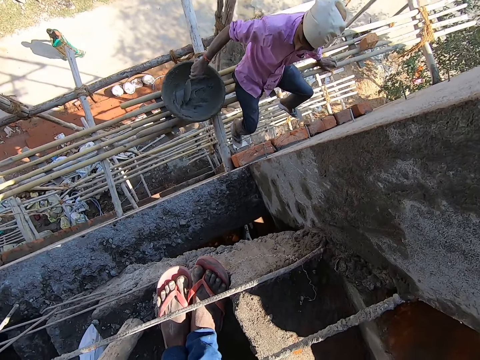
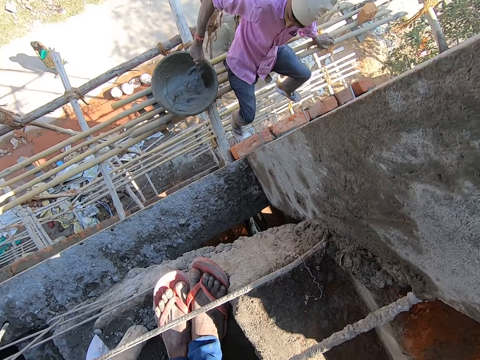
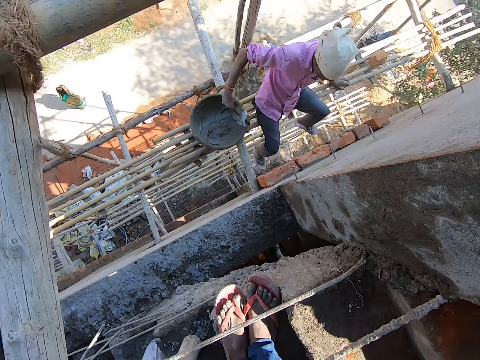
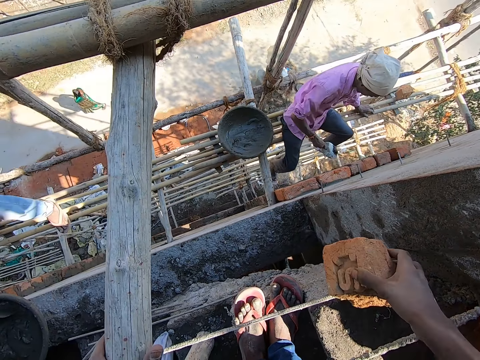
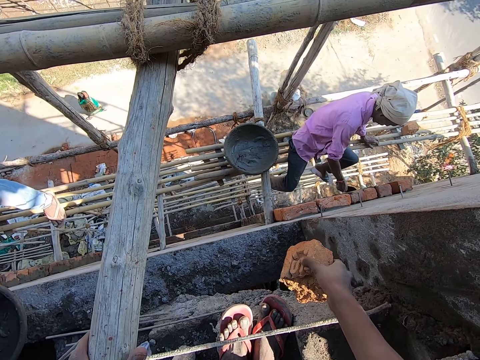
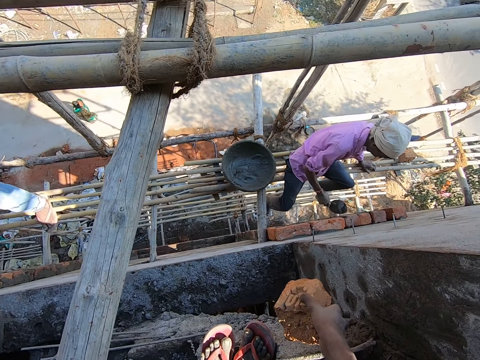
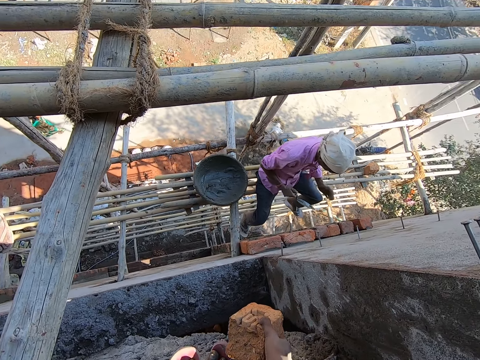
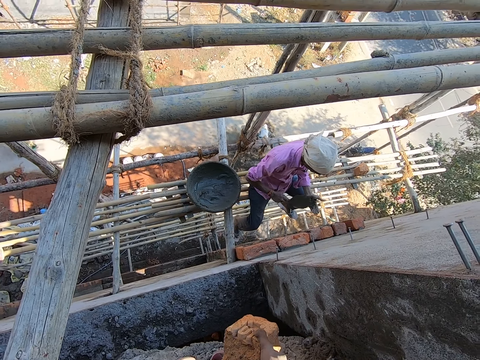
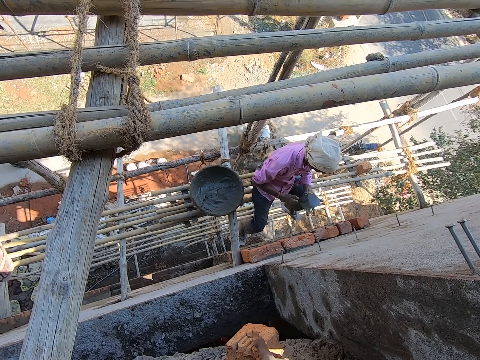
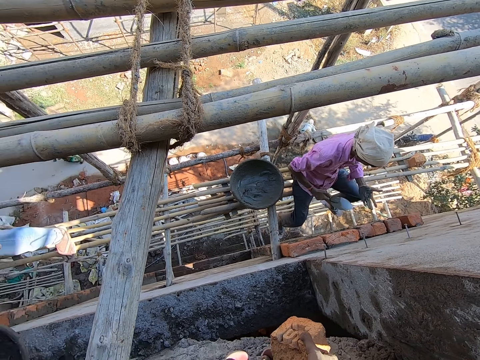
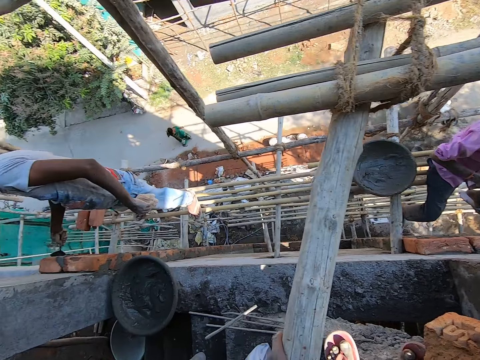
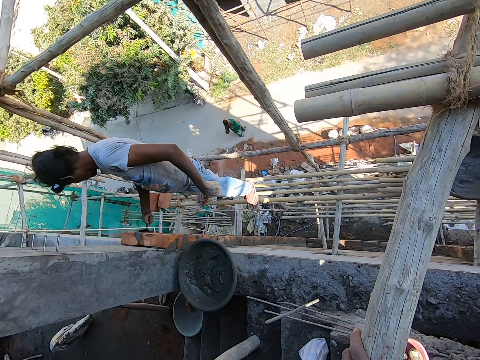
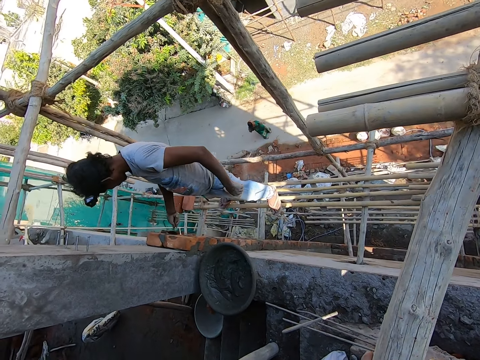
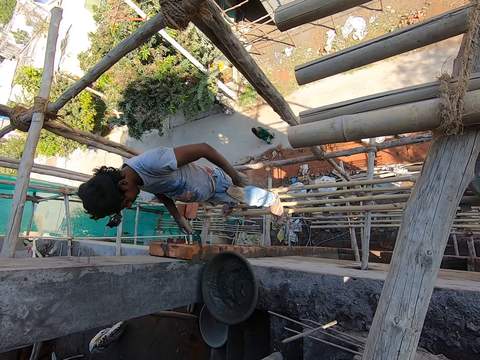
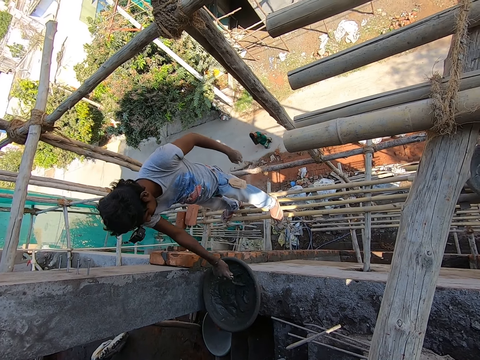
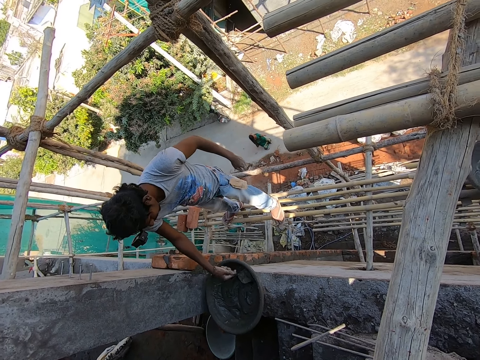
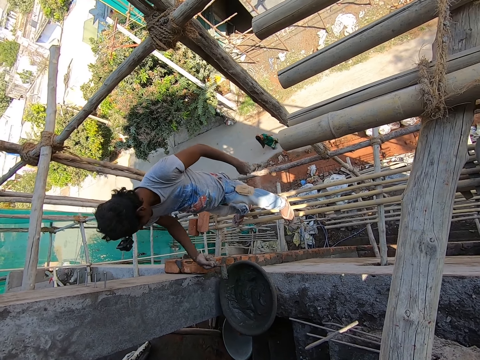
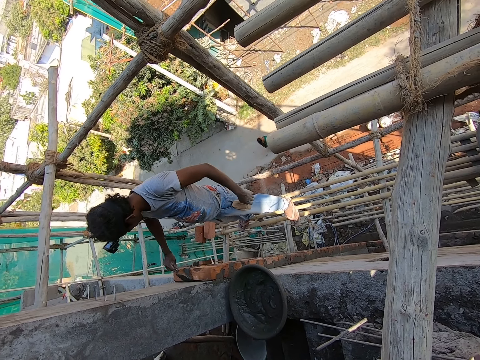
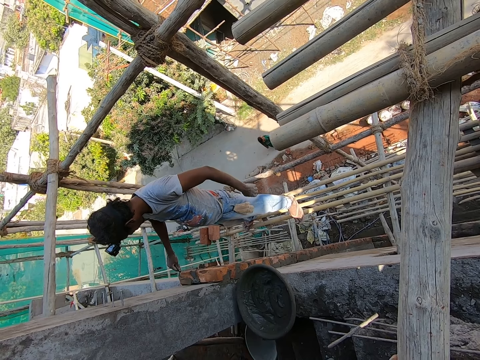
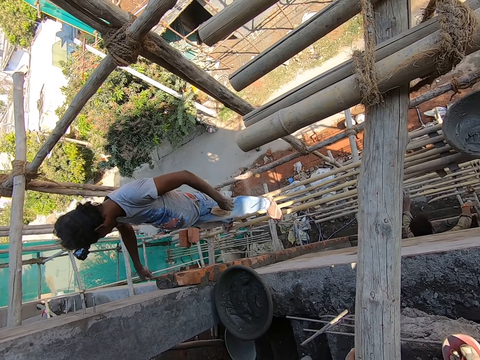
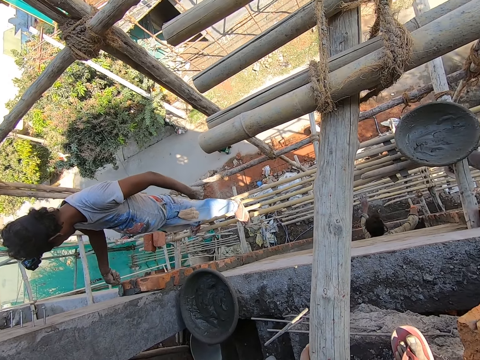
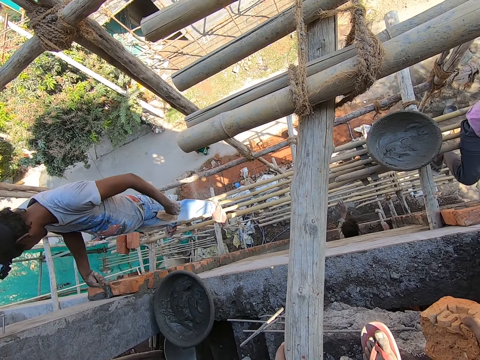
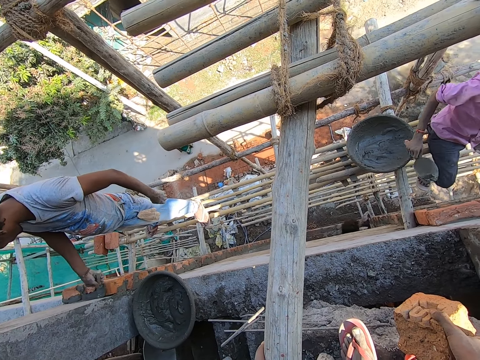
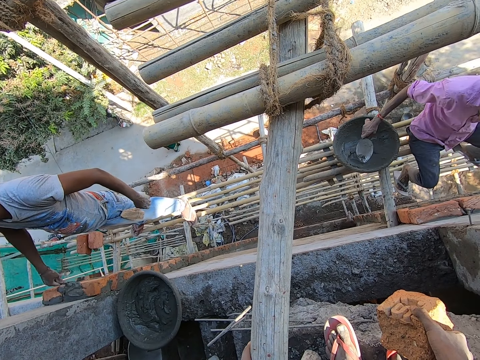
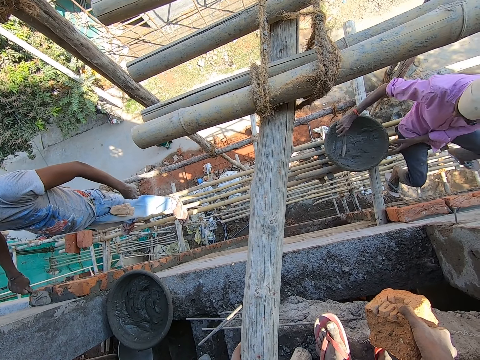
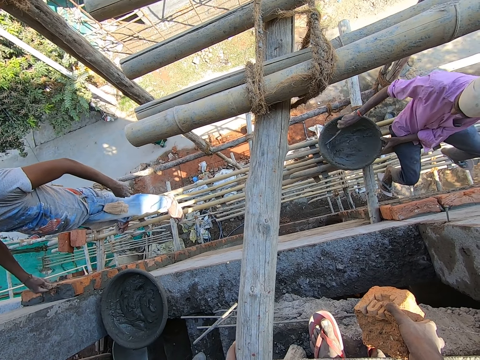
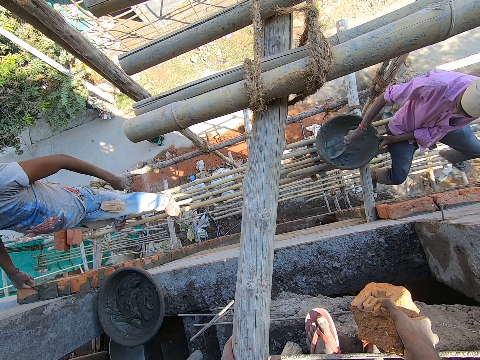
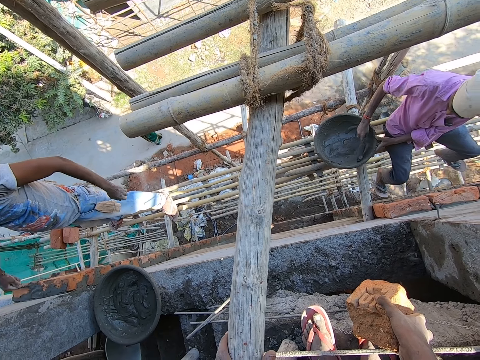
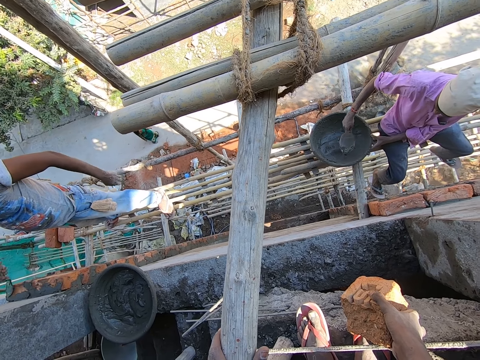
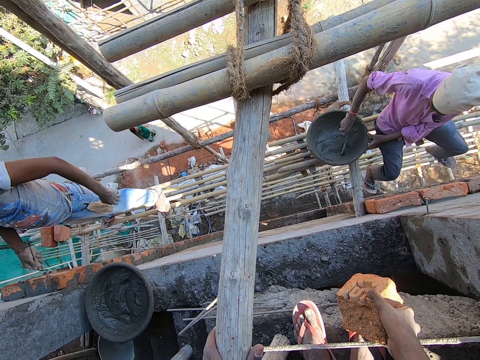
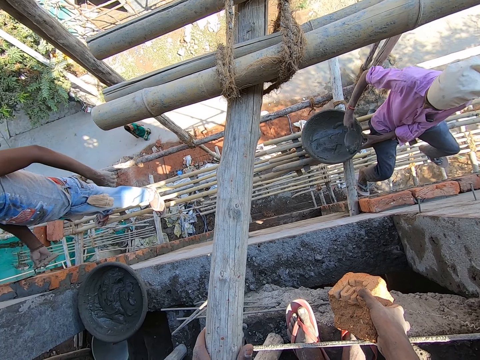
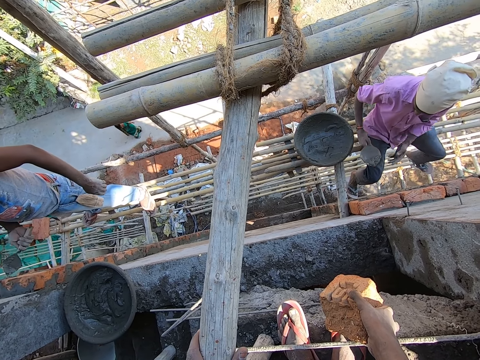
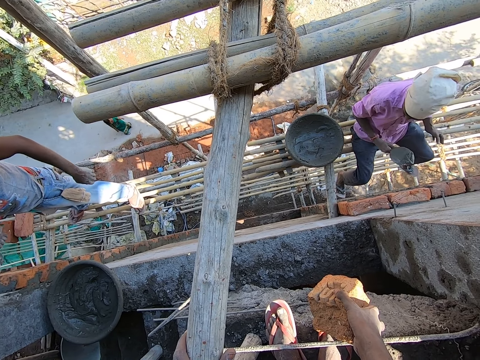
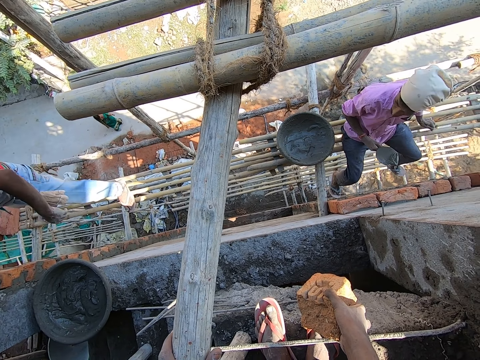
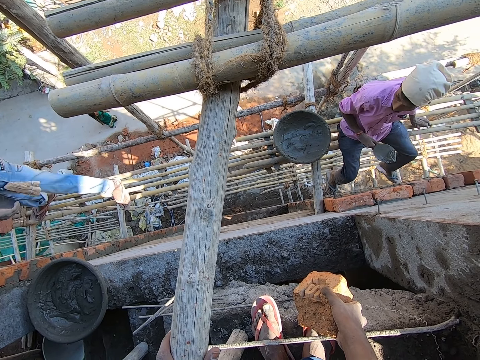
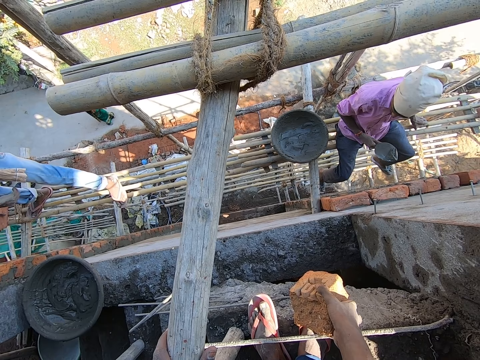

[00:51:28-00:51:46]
The man packs cement from the head pan with the hand towel in his right hand and plasters the bricks with the cement on the hand towel in his right hand. The man dabs his left hand with the hand towel in his right hand. Another man plasters the bricks with the hand towel in his right hand. The other man builds a fence with bricks. The first man packs cement from the head pan with the hand towel in his right hand. The other man plasters the bricks with the hand towel in his right hand. The first man scrapes the head pan with the hand towel in his right hand. The first man takes the cement spoon from the basin.

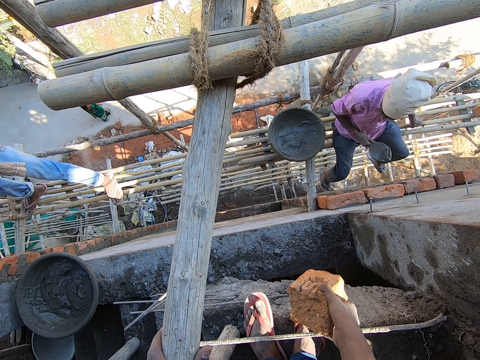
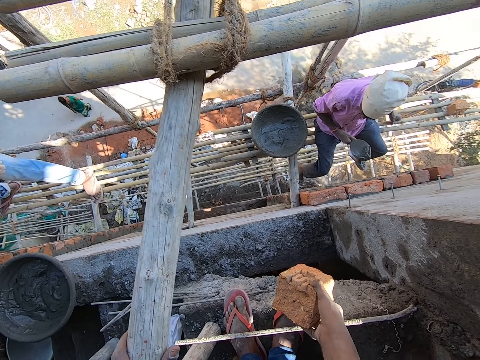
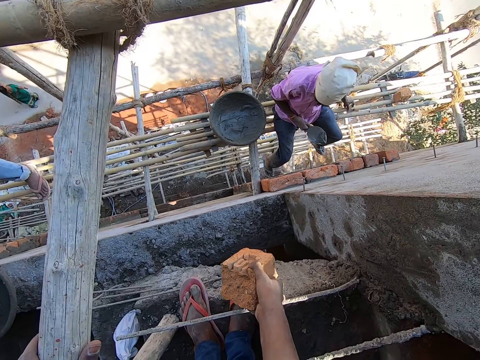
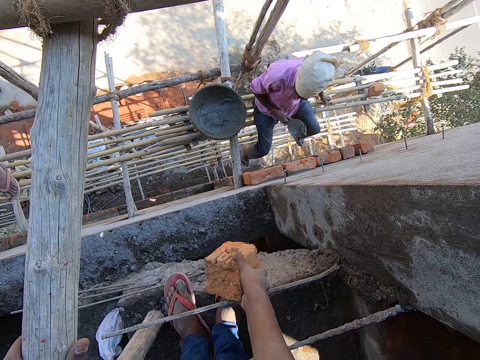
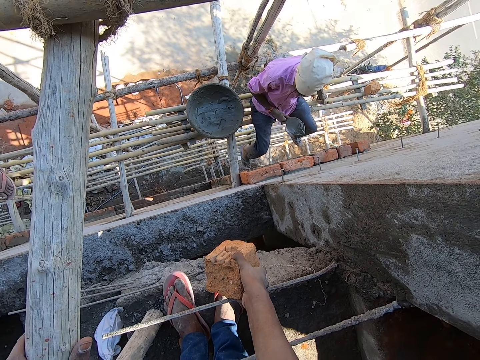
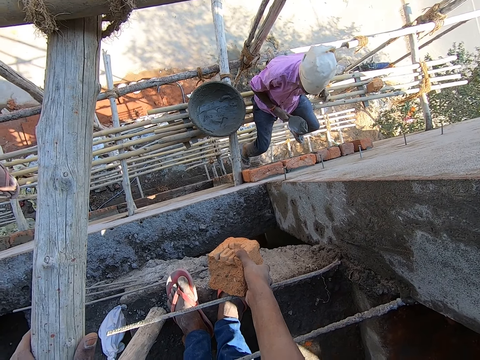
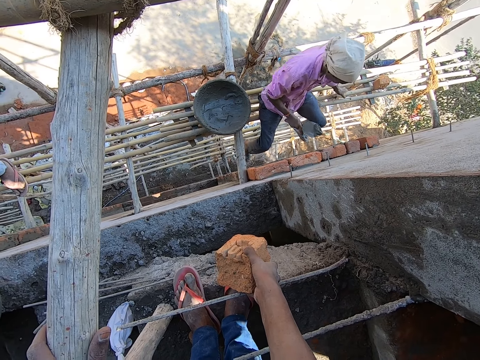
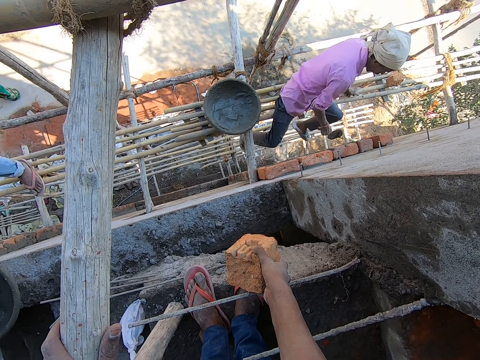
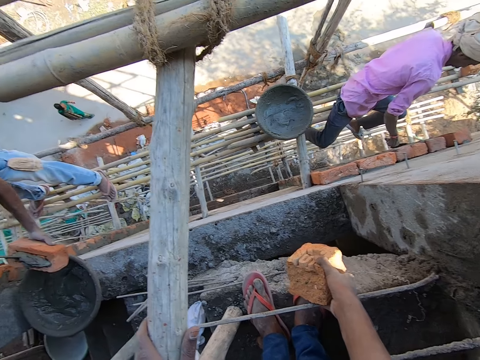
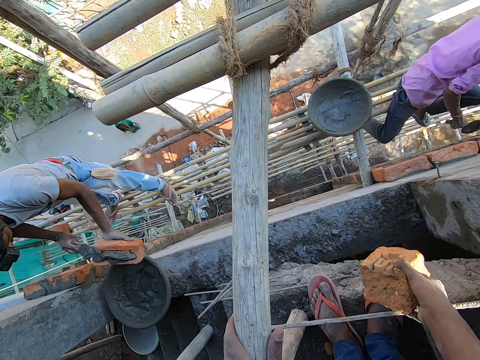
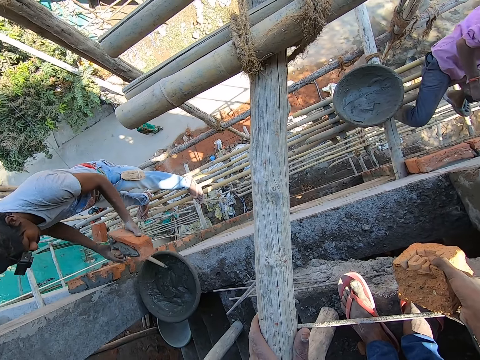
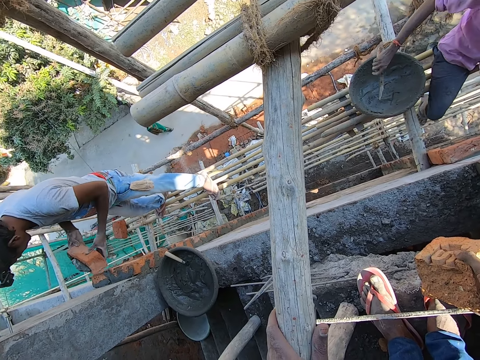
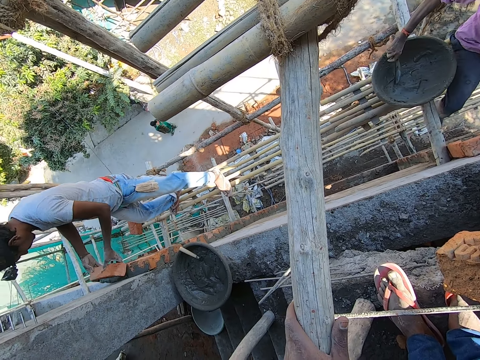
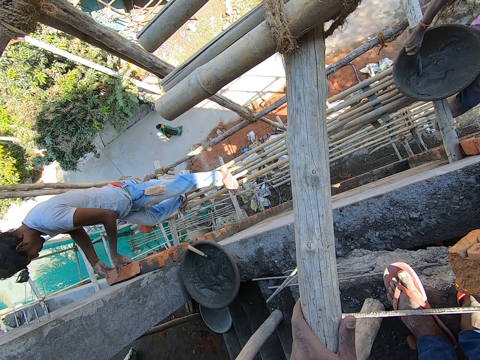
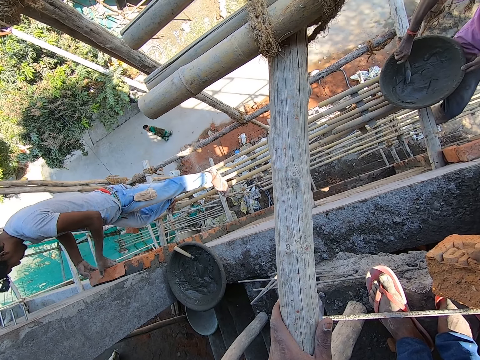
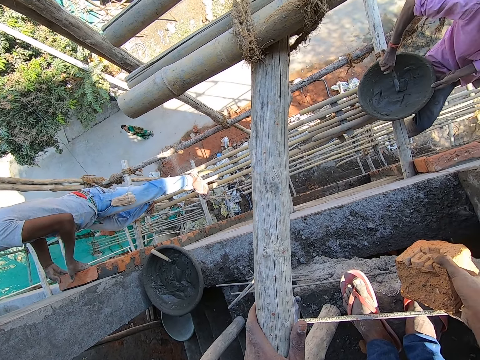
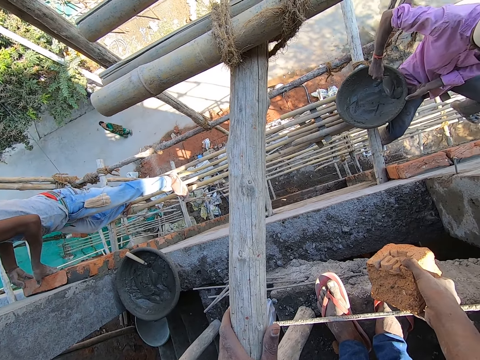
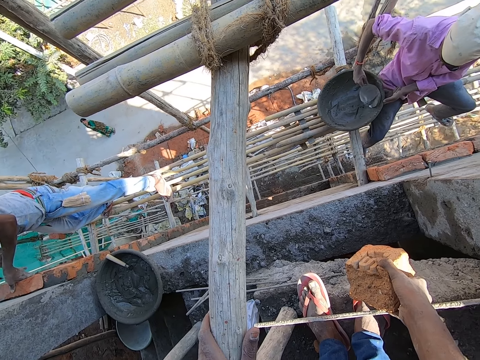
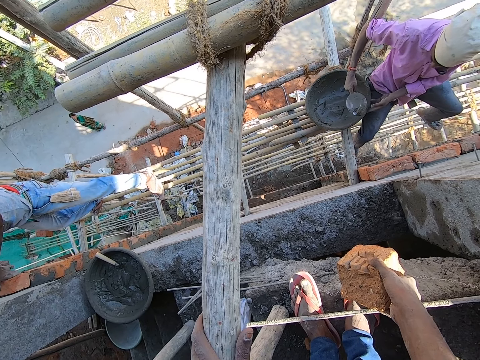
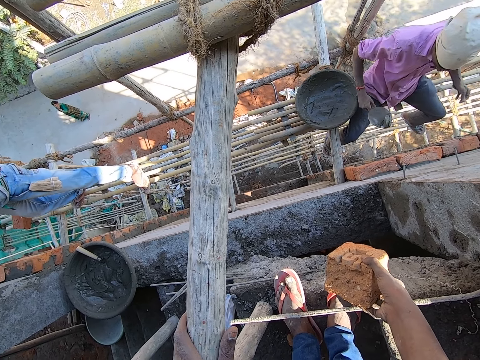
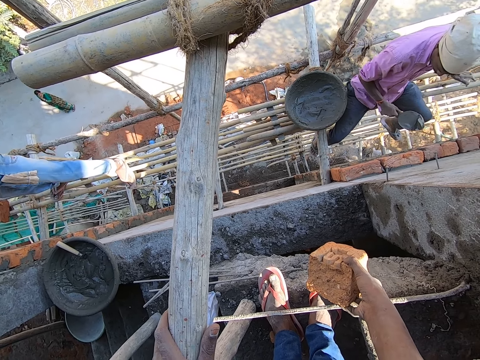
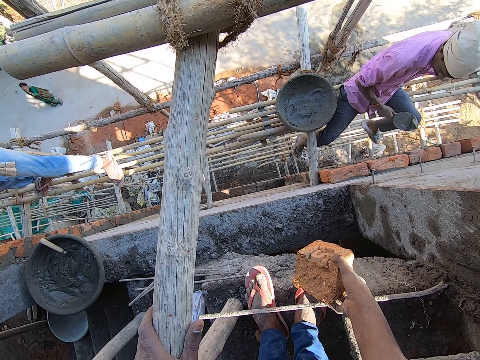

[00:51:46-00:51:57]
The man plasters the bricks with the cement on the hand towel in his right hand. Another man pours cement on the hand towel in his right hand on a brick in his right hand and drops the hand towel in his right hand into the head pan. The first man scrapes the head pan with the hand towel in his right hand. The other man places the brick on the wall with both hands.
